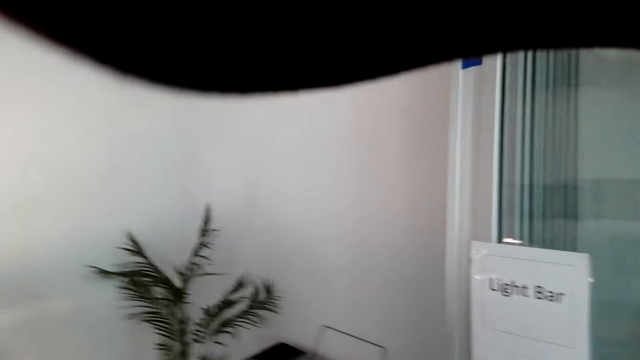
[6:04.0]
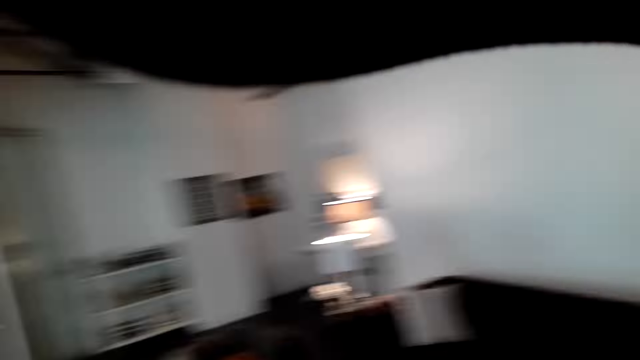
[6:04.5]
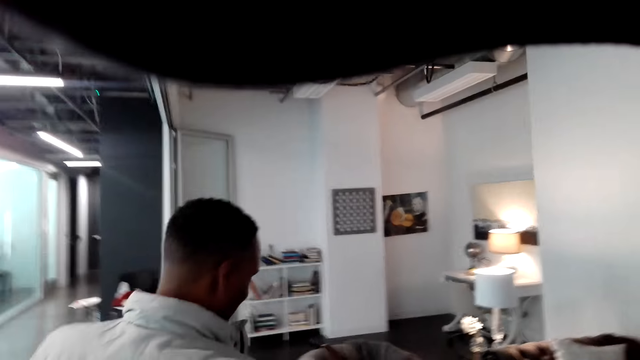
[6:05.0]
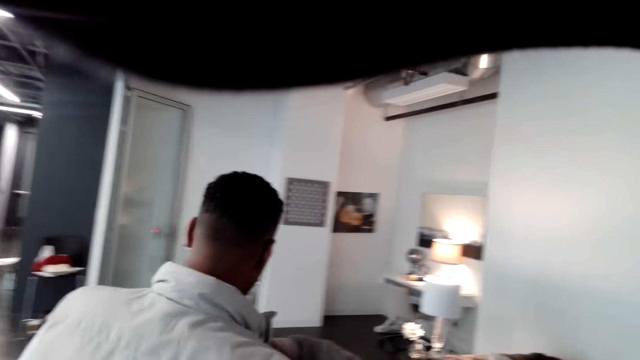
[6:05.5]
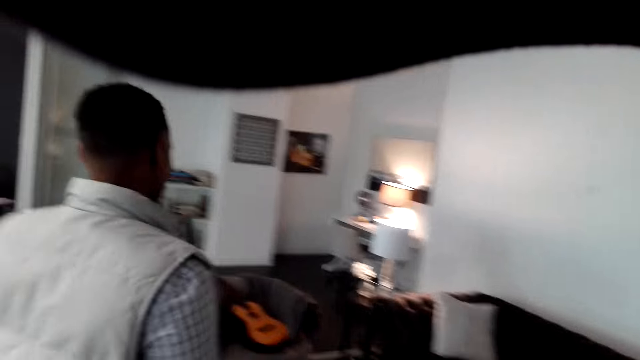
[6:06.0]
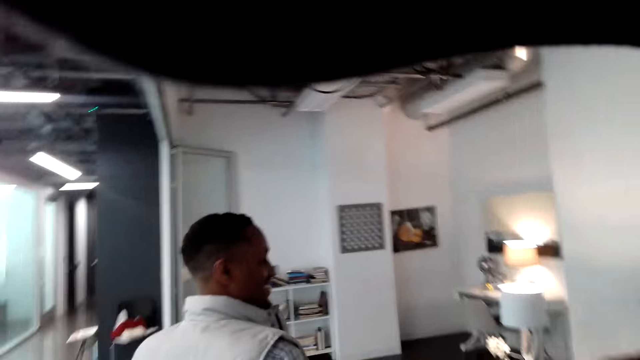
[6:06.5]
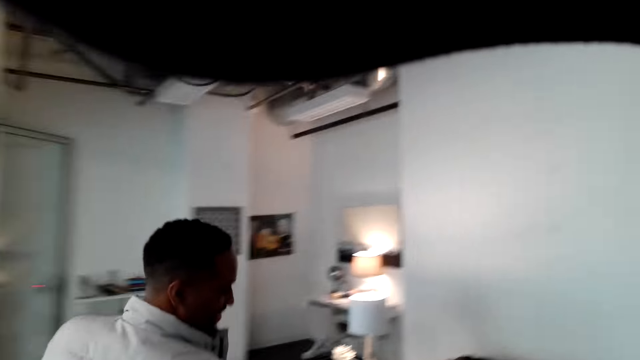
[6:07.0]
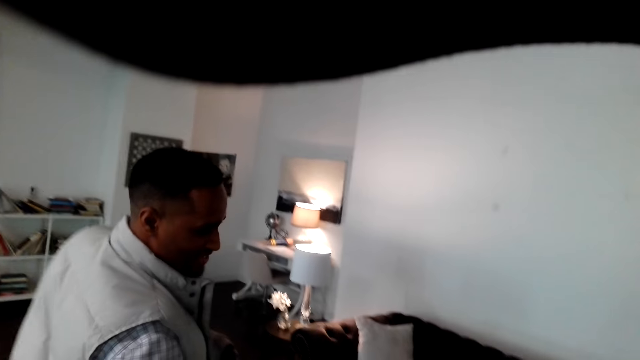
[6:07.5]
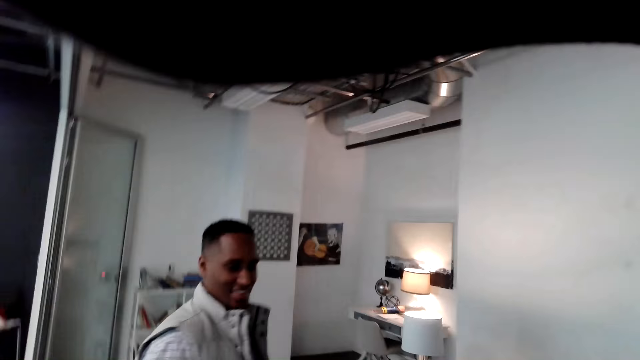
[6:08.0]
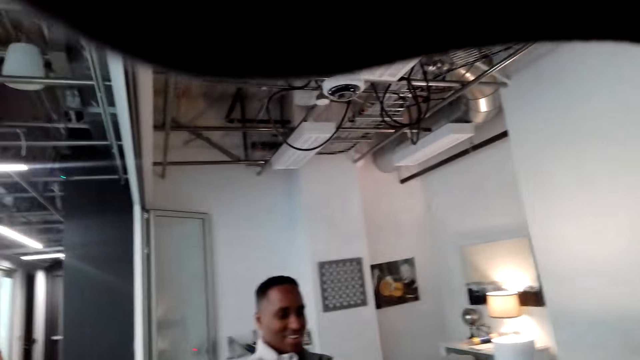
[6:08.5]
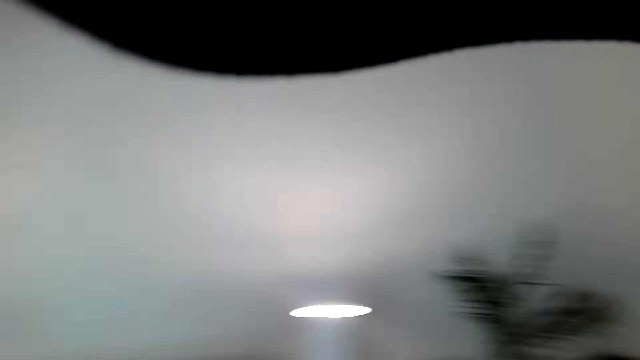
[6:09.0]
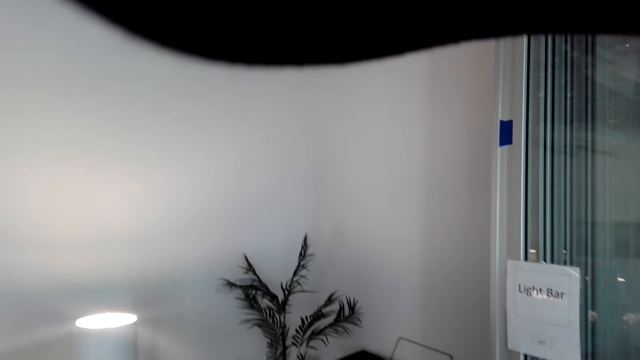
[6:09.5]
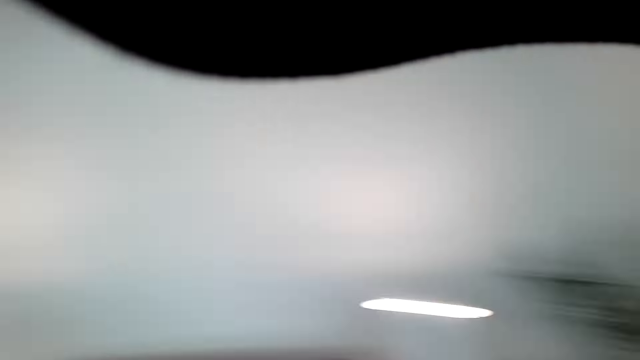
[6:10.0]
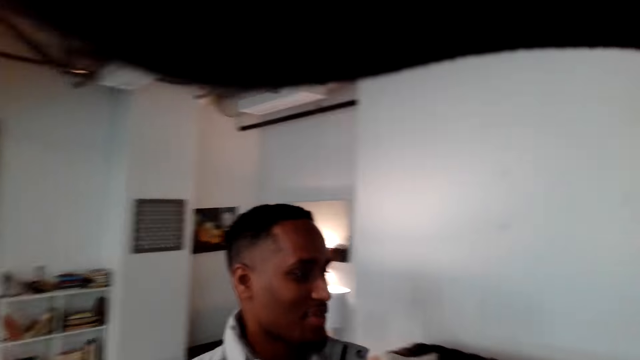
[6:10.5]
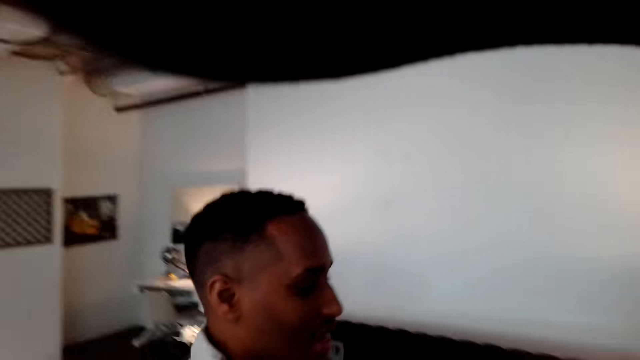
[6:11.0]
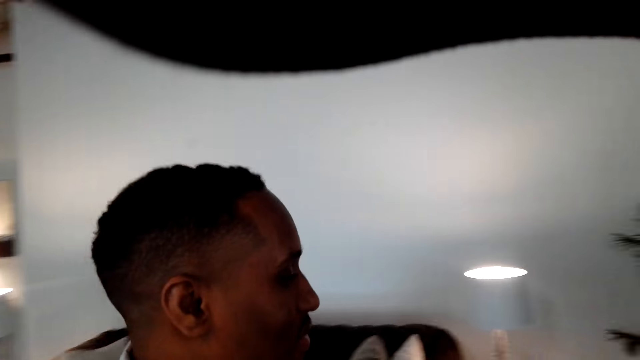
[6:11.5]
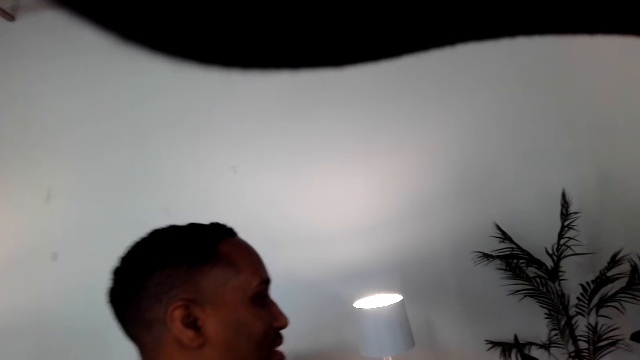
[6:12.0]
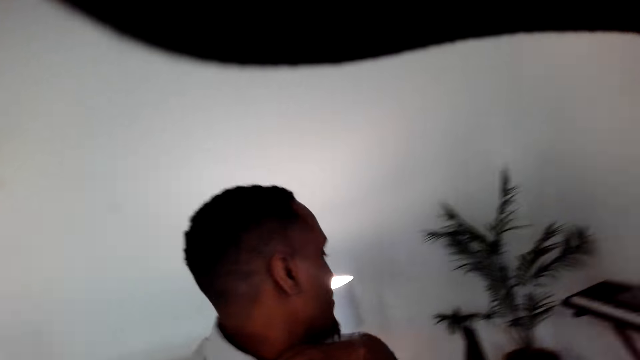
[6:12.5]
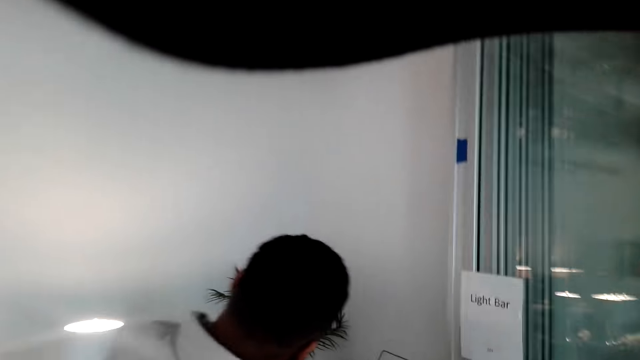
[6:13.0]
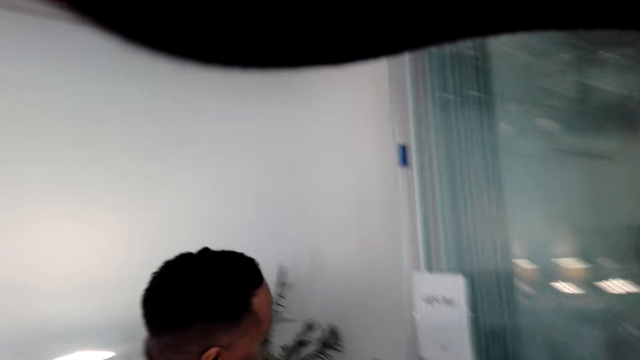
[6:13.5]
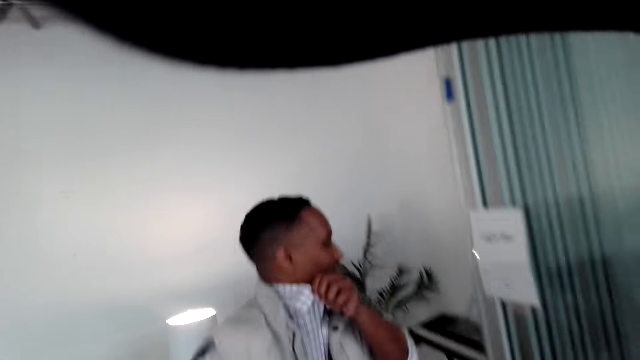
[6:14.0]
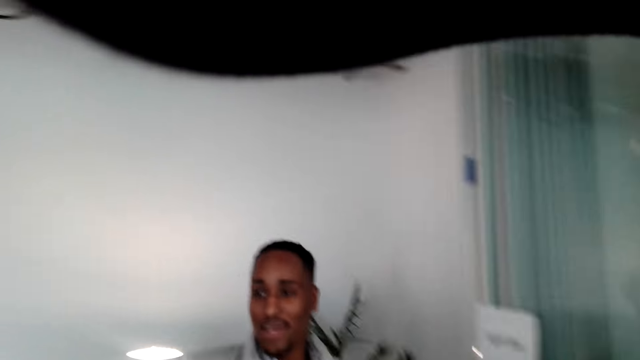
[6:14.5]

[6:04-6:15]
A man talks with the camera wearer. The camera wearer talks with the man. The man talks with the camera wearer.

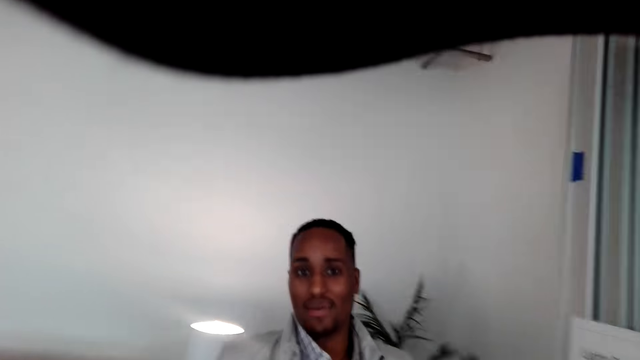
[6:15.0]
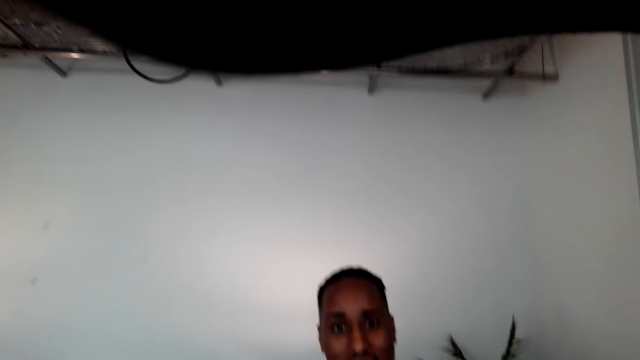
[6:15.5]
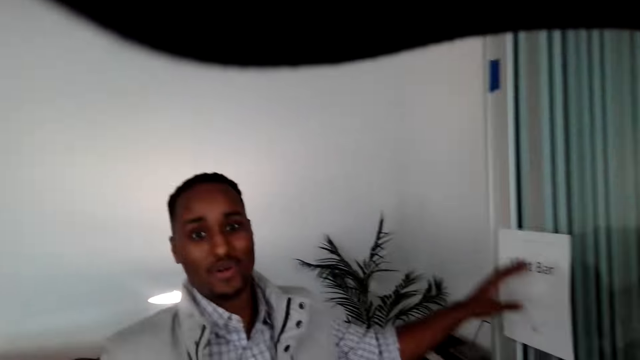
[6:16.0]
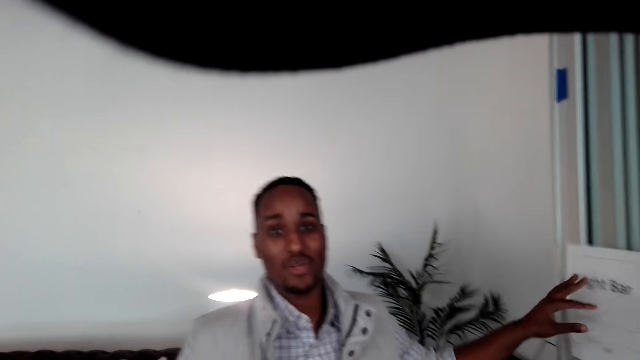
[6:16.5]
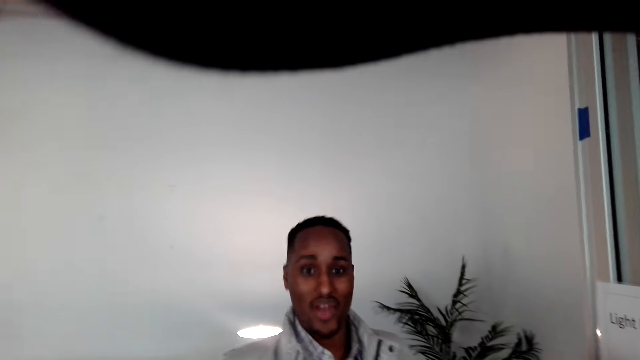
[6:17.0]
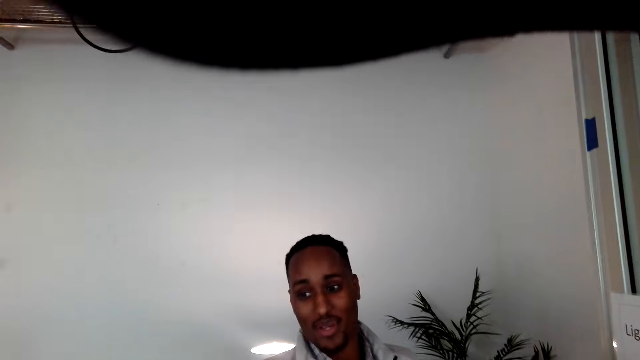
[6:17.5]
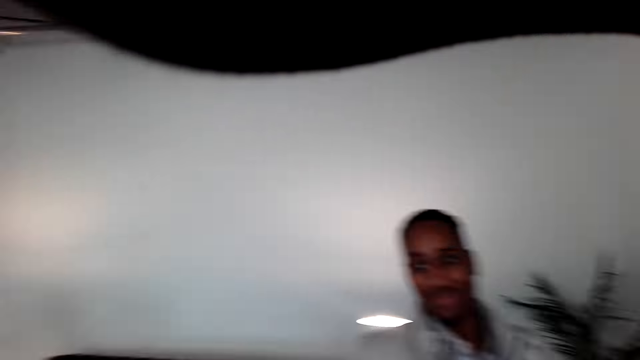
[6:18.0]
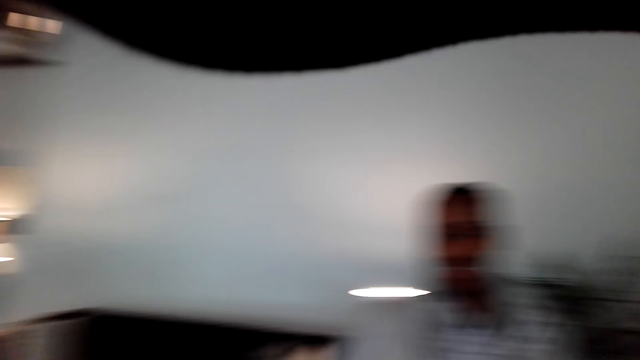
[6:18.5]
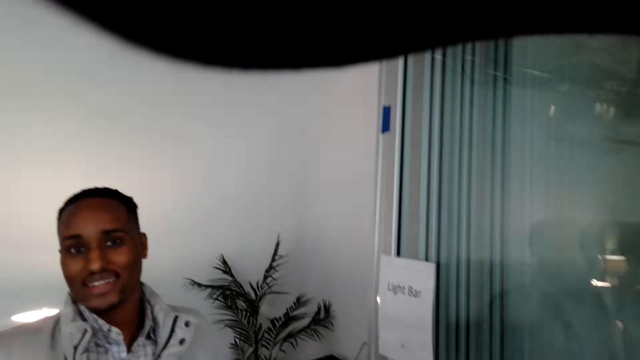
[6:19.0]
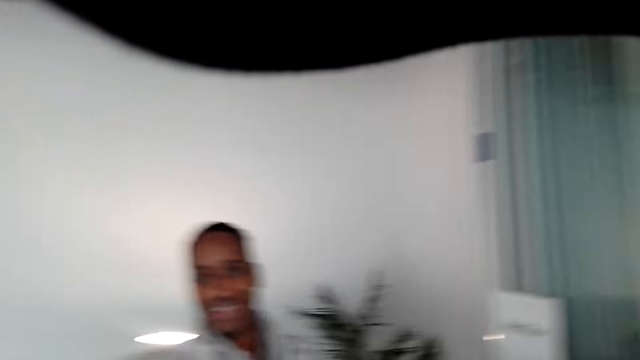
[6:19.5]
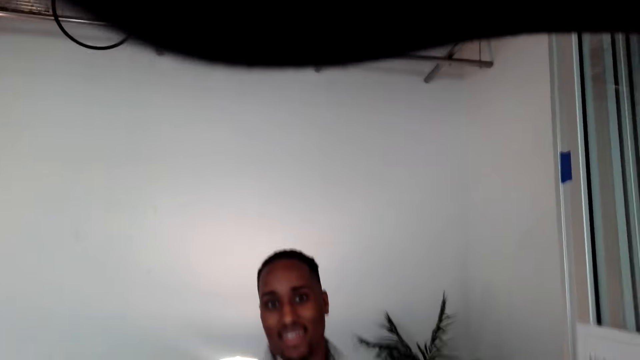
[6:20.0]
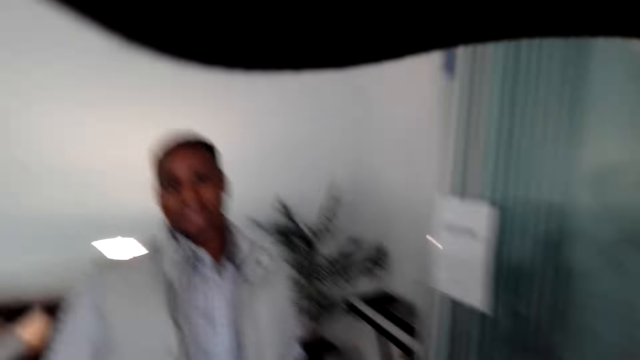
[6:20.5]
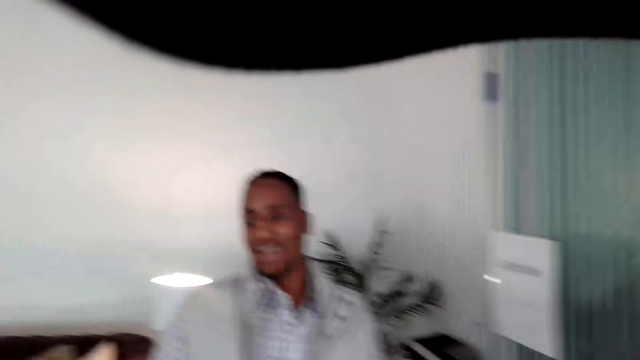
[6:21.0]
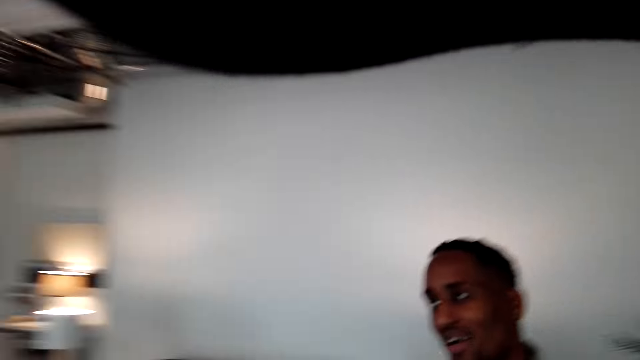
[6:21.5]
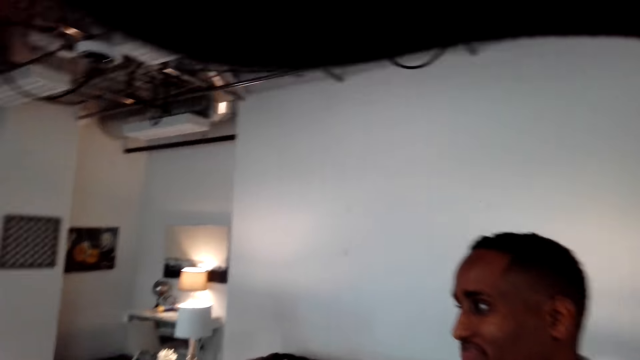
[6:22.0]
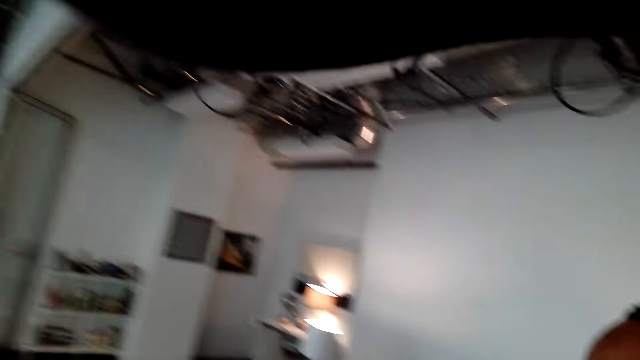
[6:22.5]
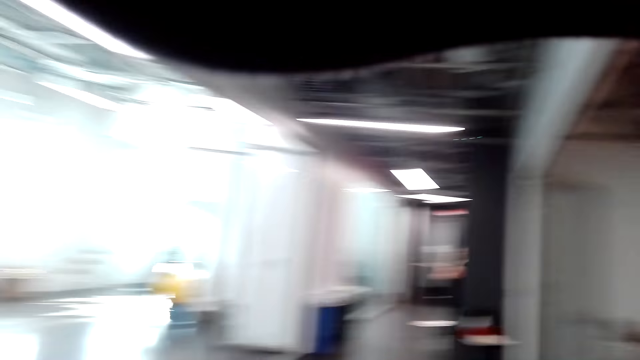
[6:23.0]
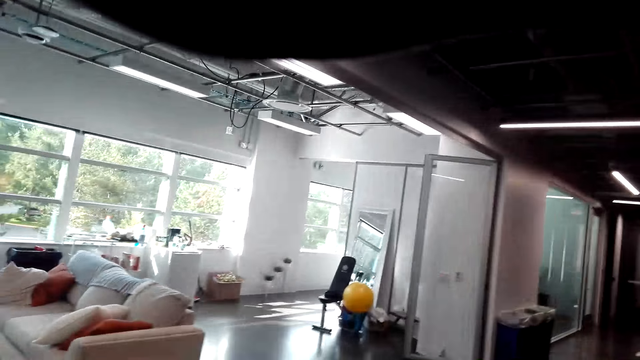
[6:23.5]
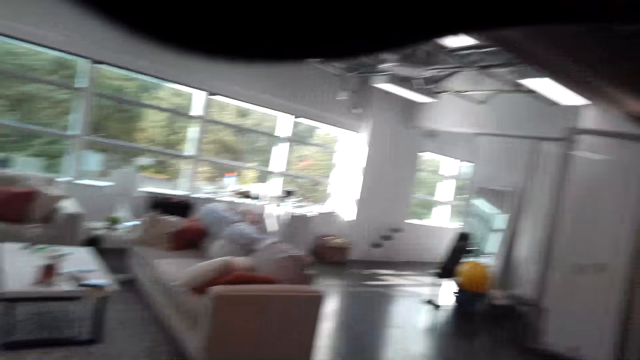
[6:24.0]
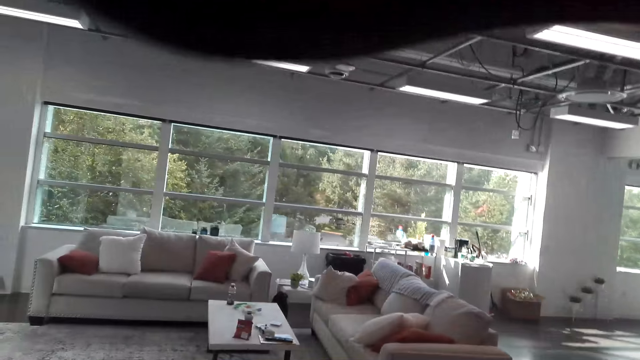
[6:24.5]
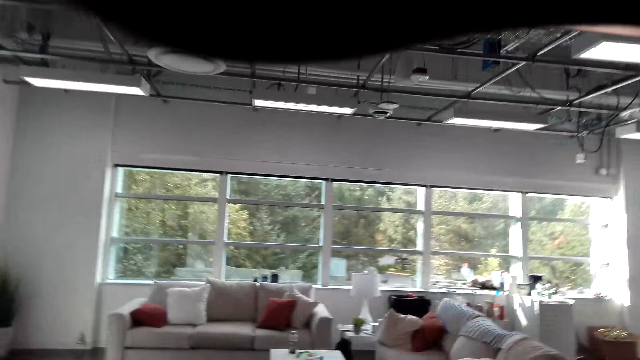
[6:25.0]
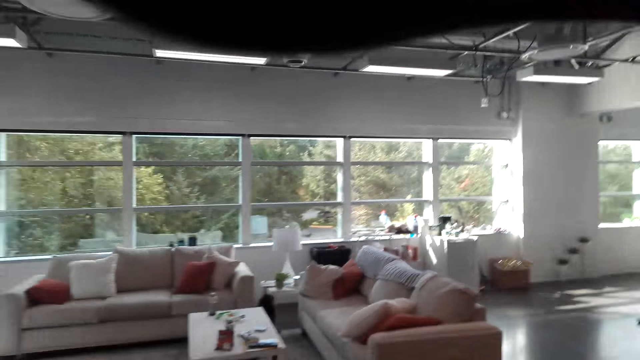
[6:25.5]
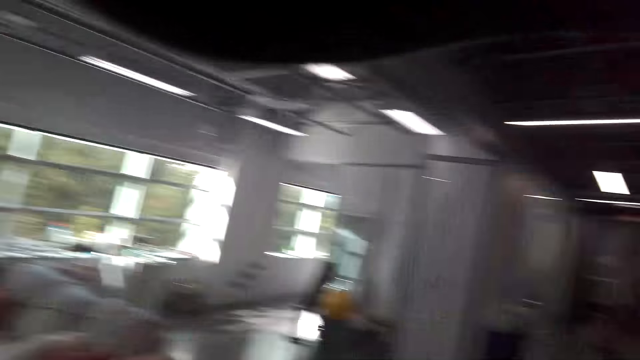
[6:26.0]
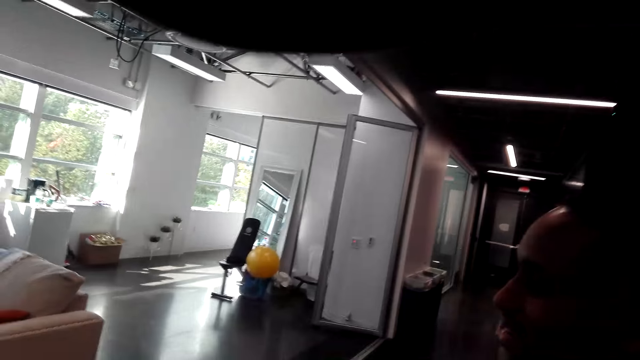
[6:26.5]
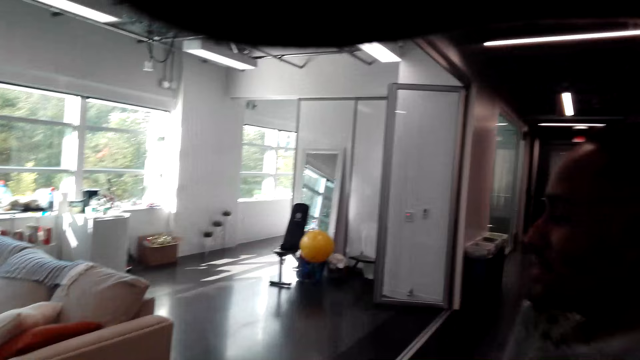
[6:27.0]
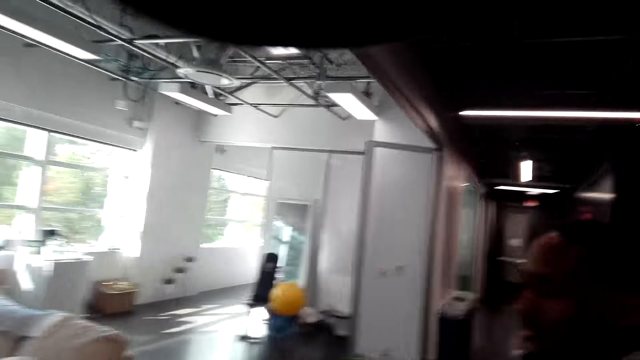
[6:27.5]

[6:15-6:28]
The camera wearer talks with a man. The man swings a hand. The camera wearer looks around. They move around the room. The man walks around.
